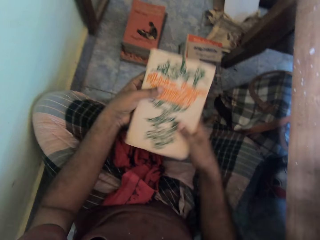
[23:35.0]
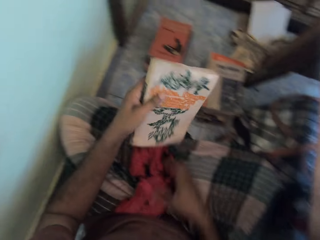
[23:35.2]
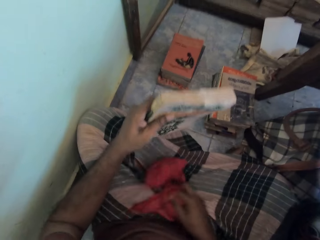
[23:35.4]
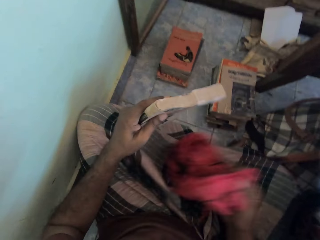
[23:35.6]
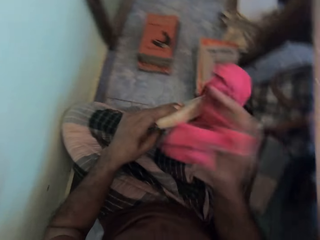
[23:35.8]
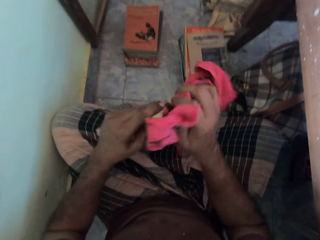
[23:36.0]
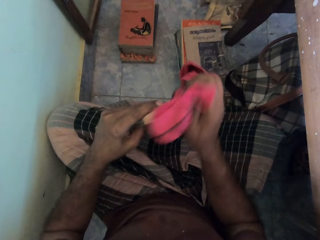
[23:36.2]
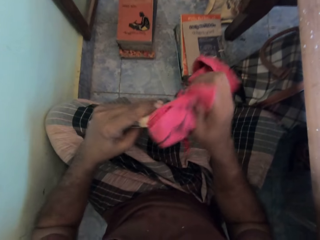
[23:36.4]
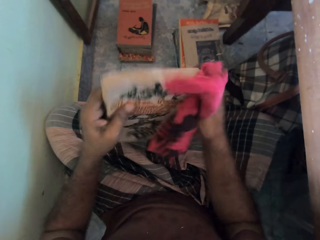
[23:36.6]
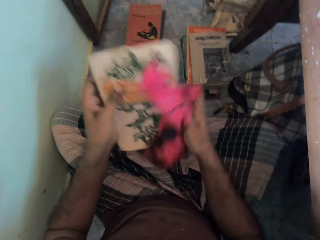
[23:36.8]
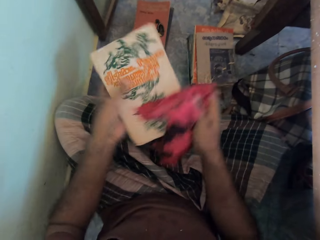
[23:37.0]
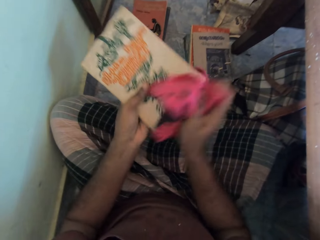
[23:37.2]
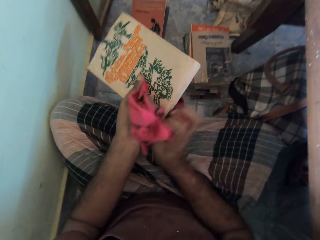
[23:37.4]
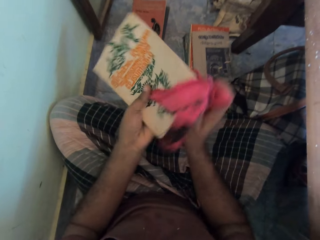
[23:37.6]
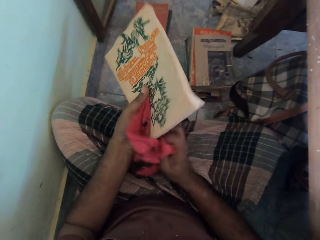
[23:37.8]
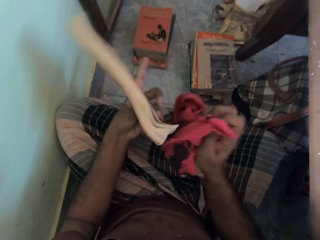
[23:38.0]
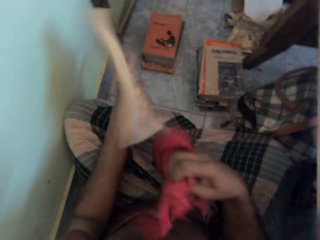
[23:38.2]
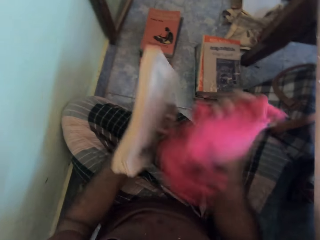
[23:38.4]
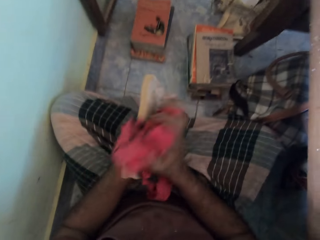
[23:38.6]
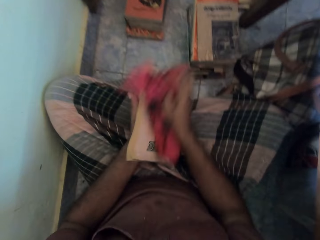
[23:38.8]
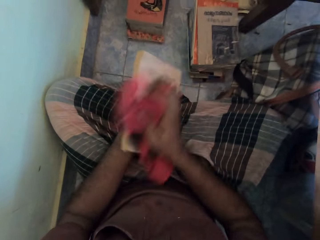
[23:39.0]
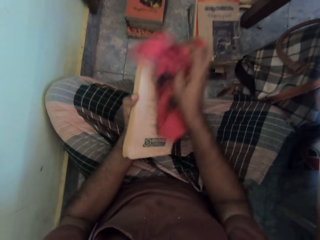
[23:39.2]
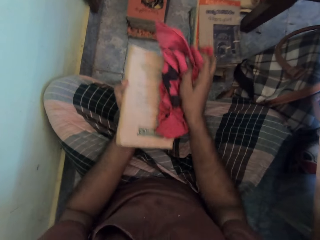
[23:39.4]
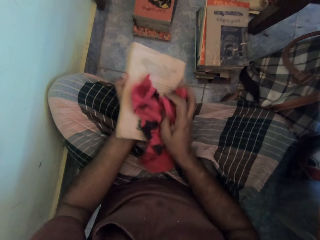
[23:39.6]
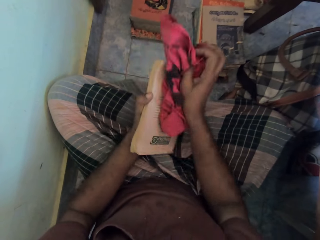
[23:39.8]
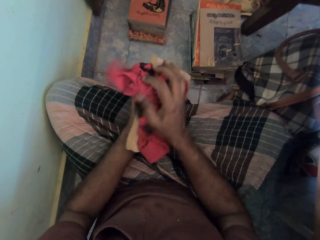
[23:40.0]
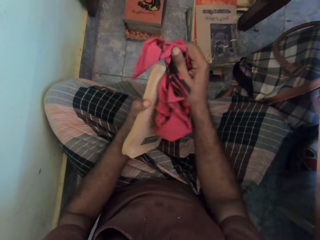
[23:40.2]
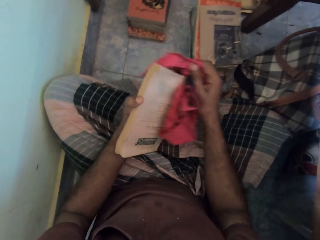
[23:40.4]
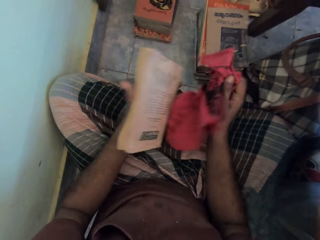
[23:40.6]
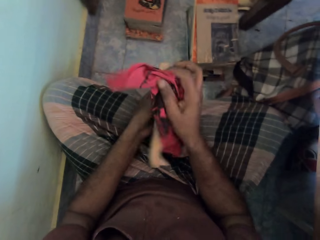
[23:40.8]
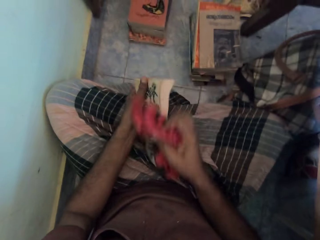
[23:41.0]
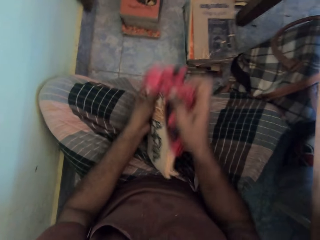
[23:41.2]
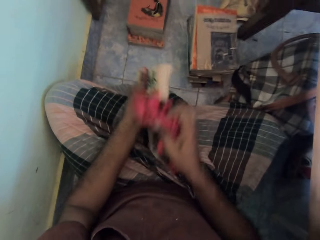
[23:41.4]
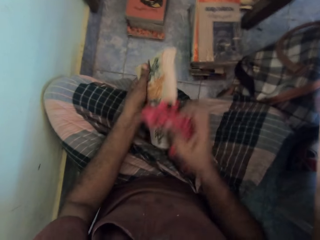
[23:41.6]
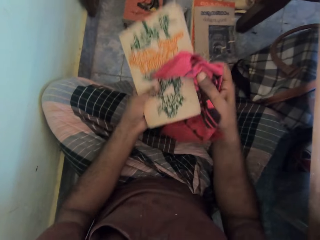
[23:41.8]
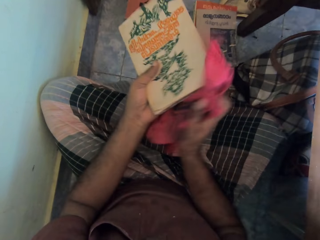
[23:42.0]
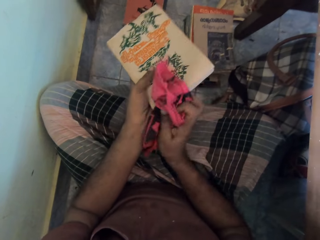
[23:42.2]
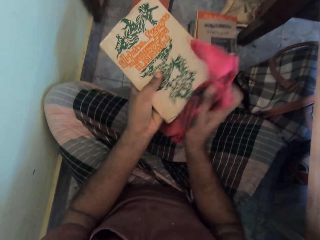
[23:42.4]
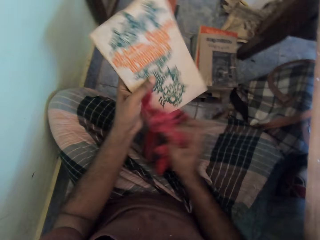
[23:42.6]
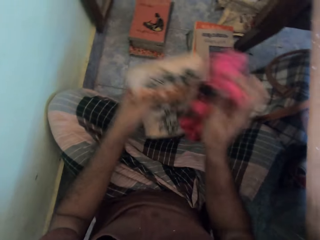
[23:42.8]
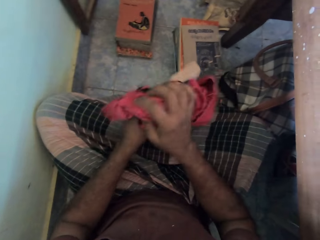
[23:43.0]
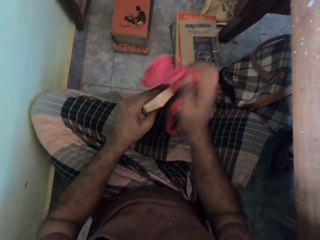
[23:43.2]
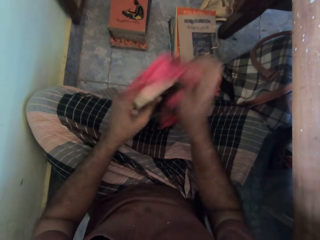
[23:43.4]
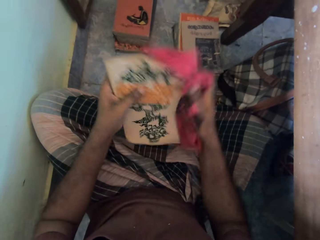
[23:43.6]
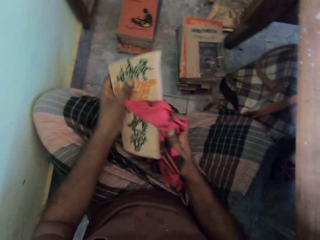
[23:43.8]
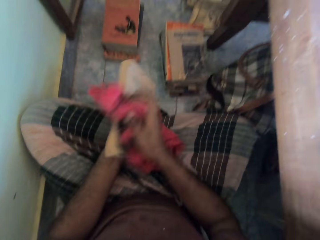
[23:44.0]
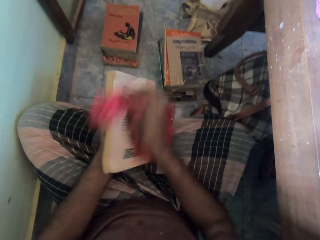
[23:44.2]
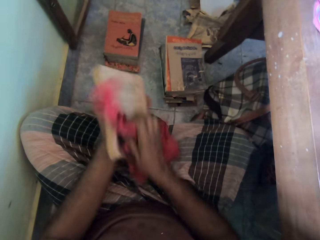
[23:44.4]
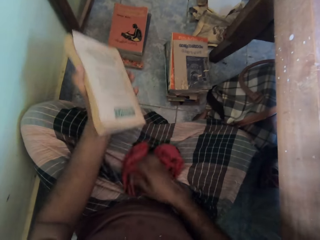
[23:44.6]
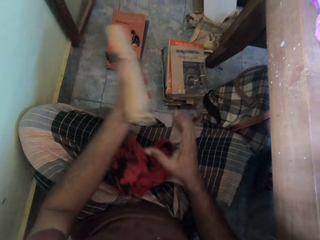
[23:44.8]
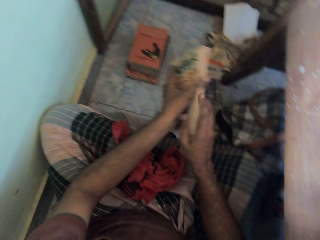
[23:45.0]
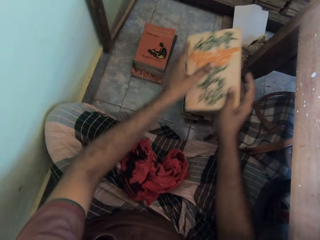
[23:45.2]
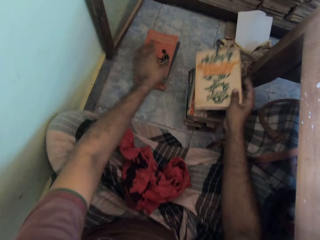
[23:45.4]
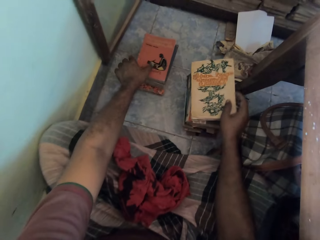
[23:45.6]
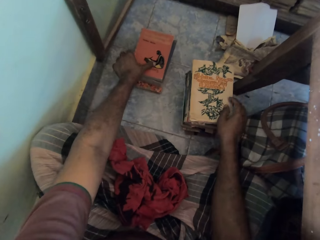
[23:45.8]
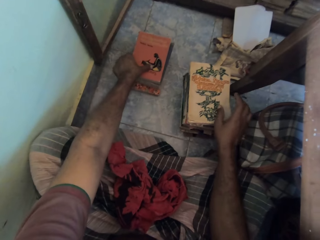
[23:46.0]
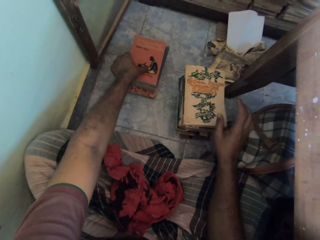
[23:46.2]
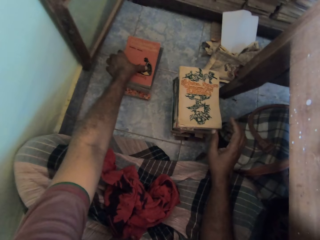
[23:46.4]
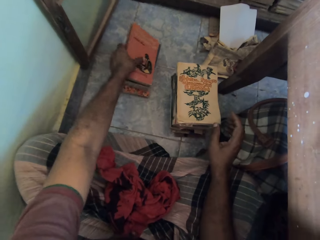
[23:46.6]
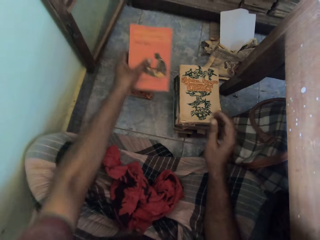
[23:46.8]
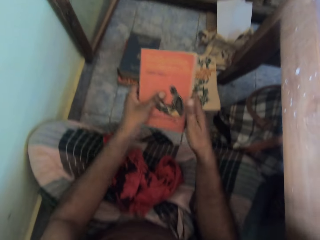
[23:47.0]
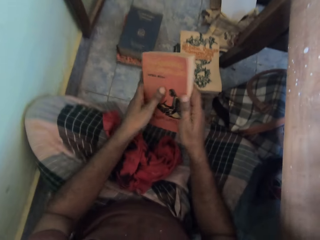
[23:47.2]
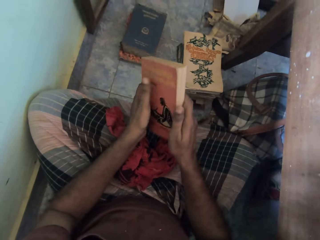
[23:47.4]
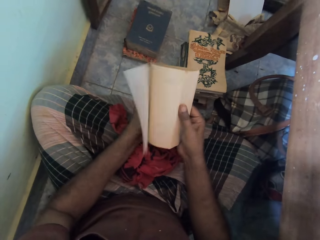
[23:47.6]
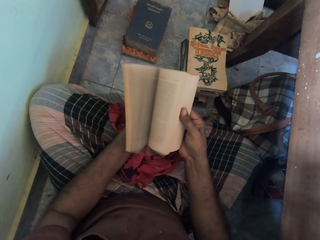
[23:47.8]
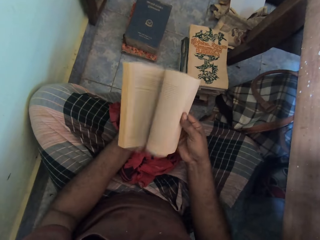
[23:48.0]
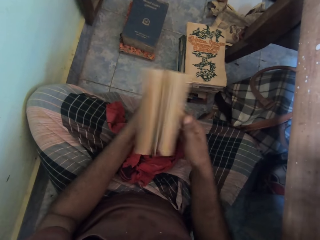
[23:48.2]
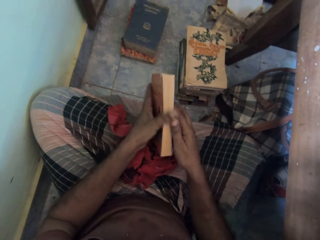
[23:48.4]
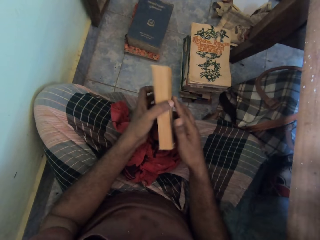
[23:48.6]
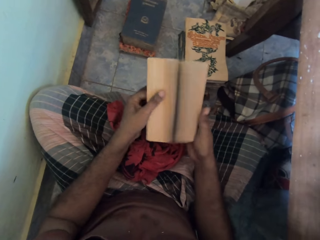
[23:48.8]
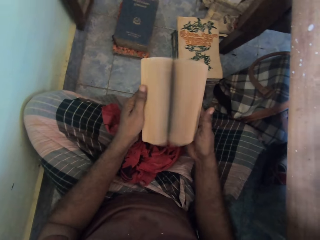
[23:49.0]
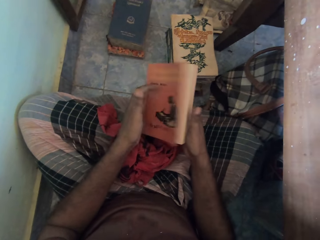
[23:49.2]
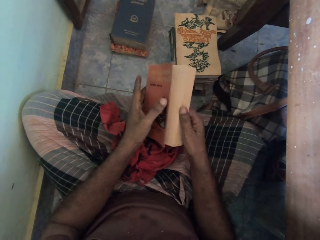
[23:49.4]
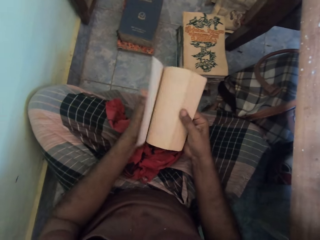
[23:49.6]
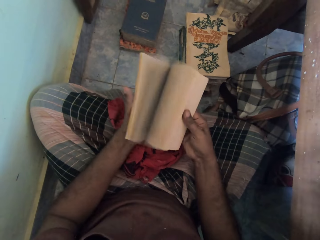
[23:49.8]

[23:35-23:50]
The camera wearer cleans the book in his left hand with the rag or towel on his legs. He picks up the towel. He drops the rag on his legs with his right hand. He transfers the book from his left hand to his right hand. He drops the book on the stack of books on the floor with his right hand. He picks up a book from the stack of books on the floor with his left hand. He holds the book with both hands. He flips through the book with his hands. He opens the book pages, closes the book, and holds the book with both hands.

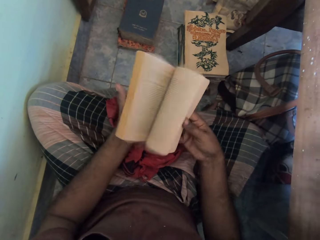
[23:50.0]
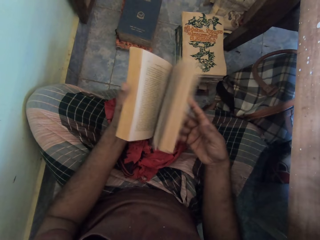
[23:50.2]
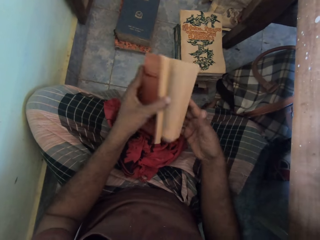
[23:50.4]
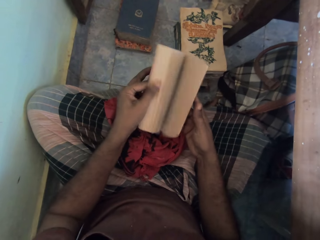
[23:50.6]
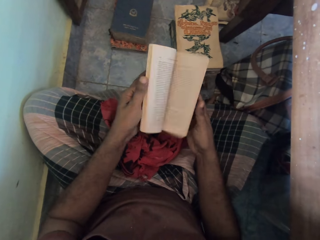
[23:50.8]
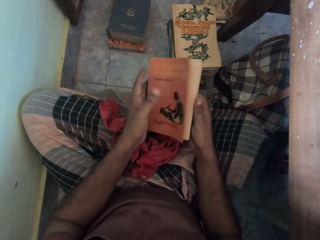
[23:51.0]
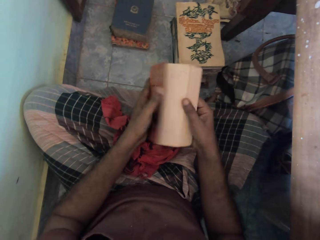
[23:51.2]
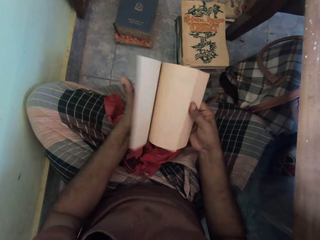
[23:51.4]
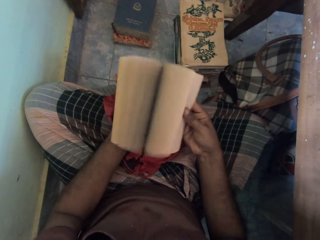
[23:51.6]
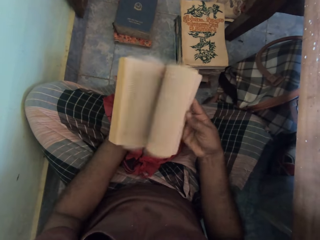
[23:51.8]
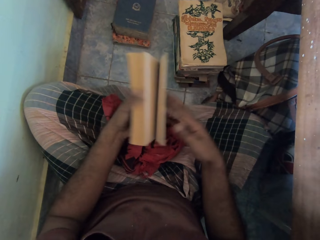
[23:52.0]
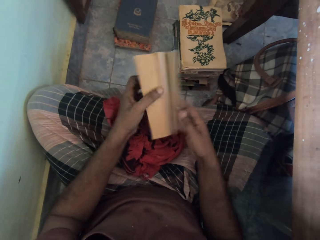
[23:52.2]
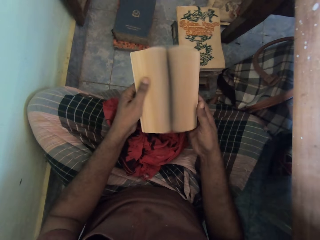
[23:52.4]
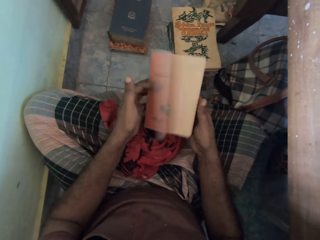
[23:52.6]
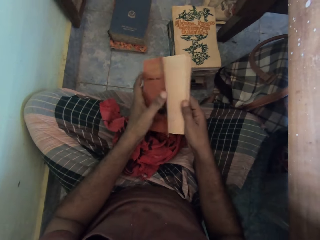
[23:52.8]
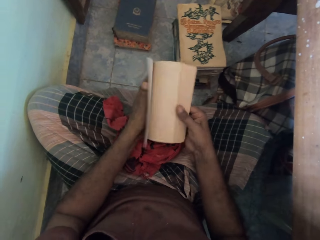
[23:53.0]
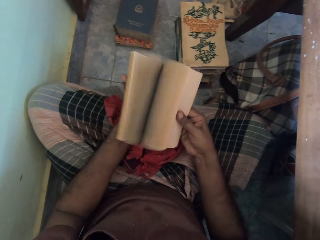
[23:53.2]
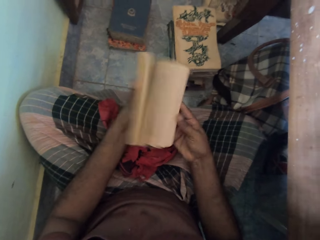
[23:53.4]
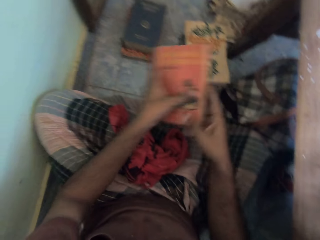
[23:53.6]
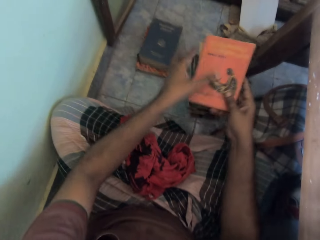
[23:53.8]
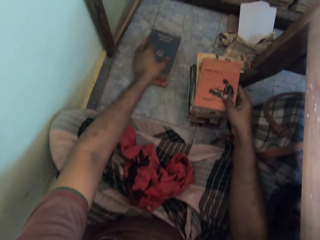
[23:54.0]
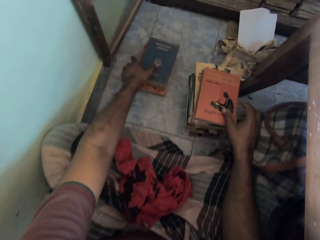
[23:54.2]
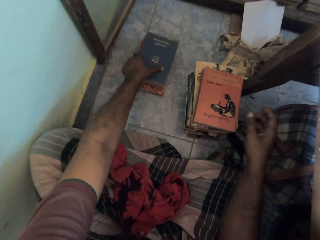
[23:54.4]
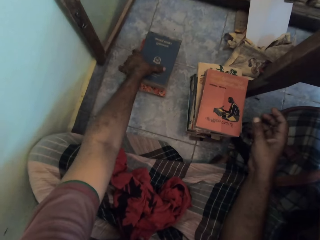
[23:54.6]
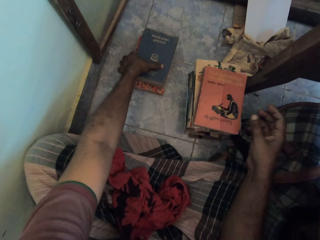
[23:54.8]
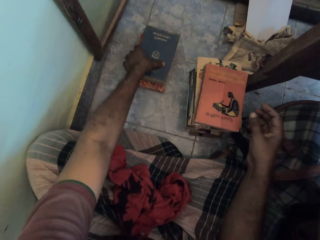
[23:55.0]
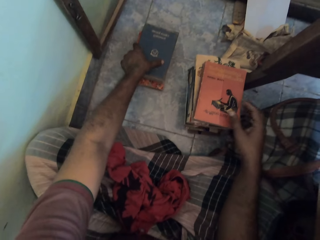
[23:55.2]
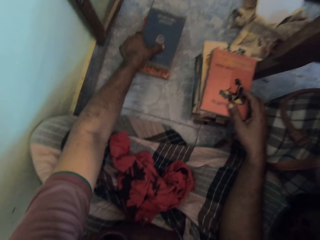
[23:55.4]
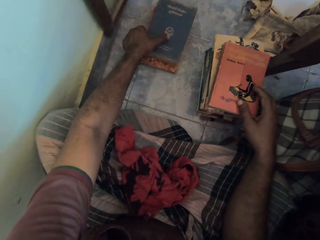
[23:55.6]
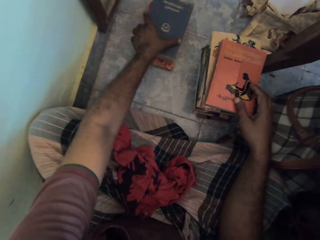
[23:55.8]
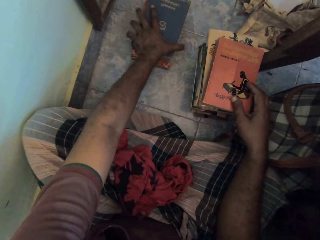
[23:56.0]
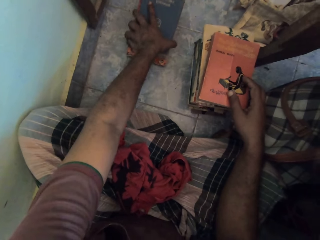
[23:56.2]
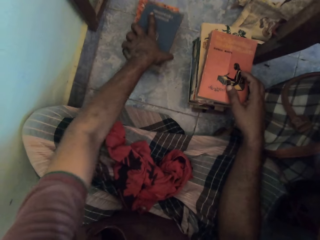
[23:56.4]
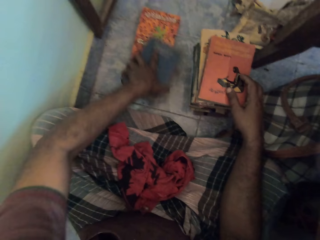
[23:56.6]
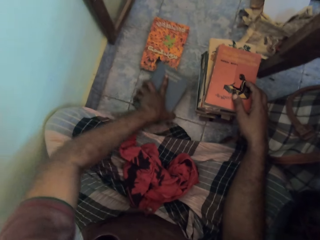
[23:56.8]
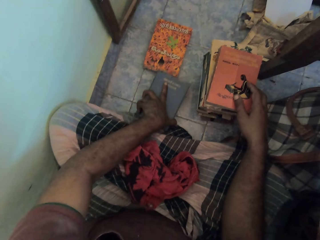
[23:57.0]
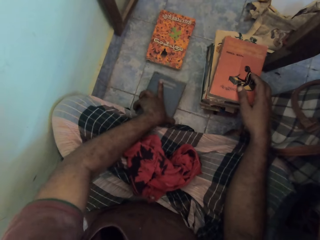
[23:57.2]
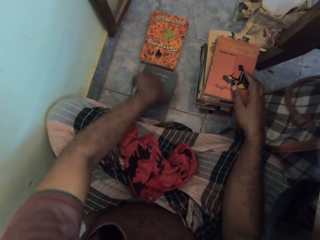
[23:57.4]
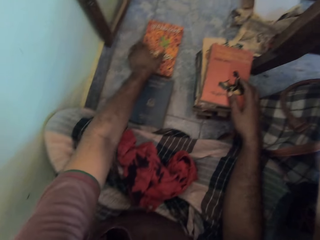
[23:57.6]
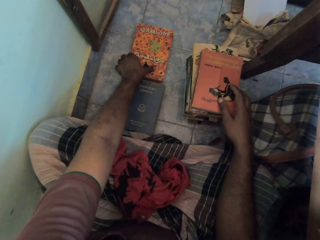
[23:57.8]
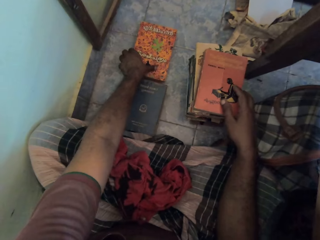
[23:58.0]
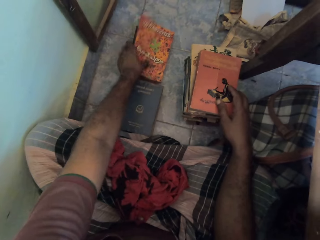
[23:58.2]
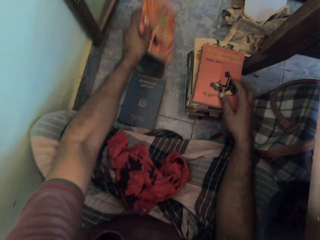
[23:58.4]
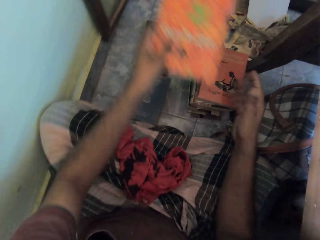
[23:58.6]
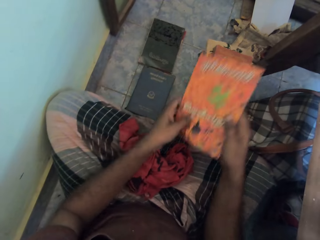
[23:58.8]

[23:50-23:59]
The camera wearer drops the book on the stack of books on the floor with his right hand. He picks up the book with the left hand. He moves a book from the stack of books with his left hand. He picks up a book from the stack of books on the floor with his left hand.
